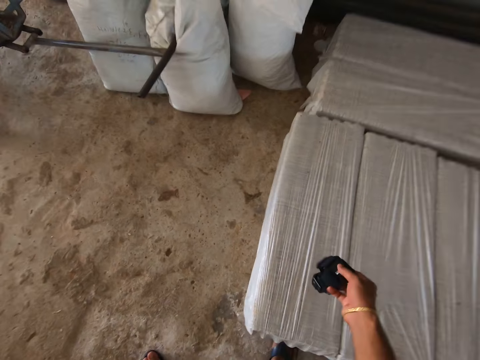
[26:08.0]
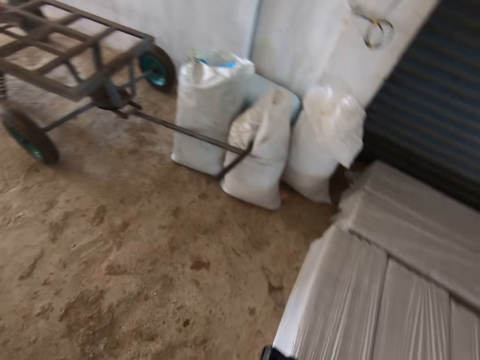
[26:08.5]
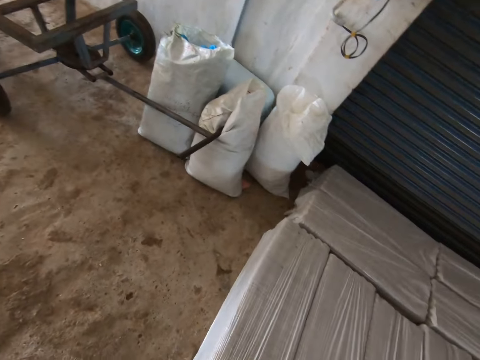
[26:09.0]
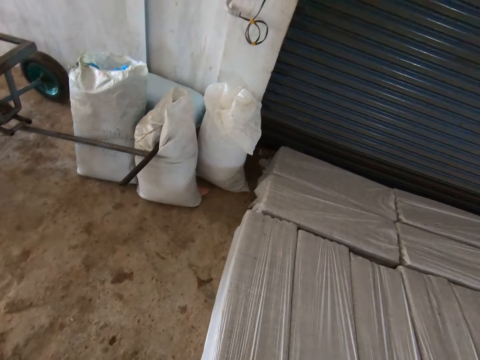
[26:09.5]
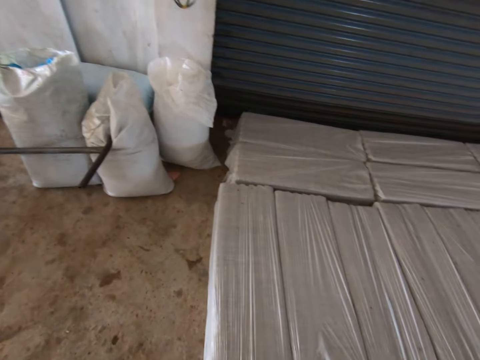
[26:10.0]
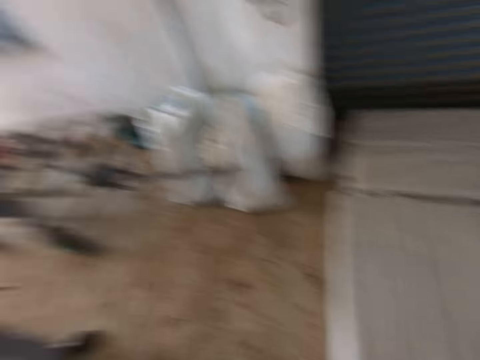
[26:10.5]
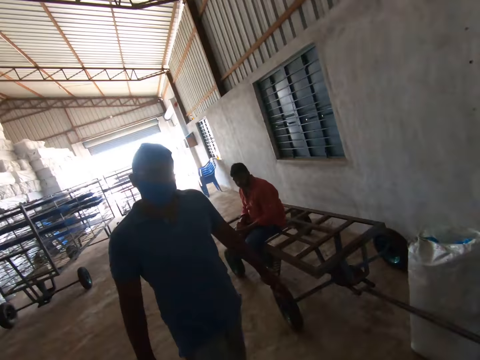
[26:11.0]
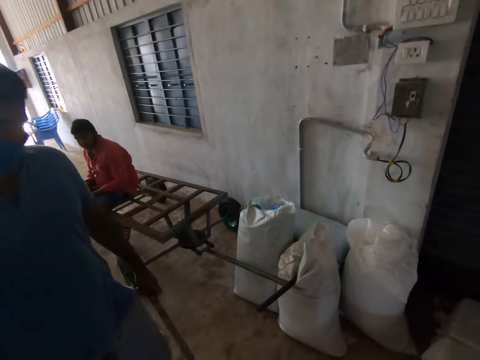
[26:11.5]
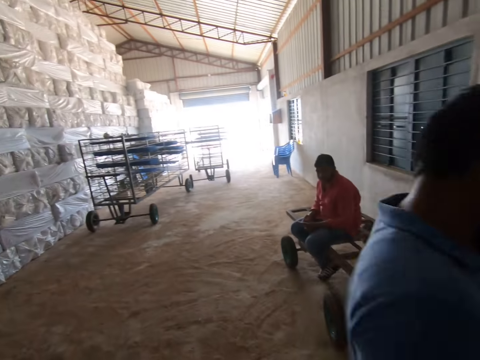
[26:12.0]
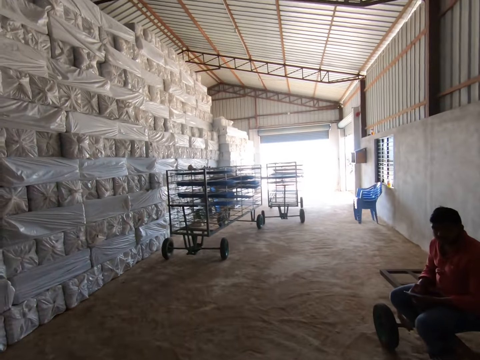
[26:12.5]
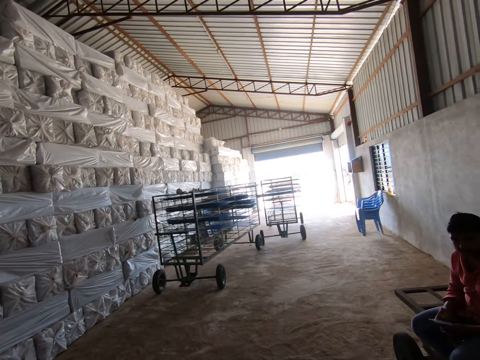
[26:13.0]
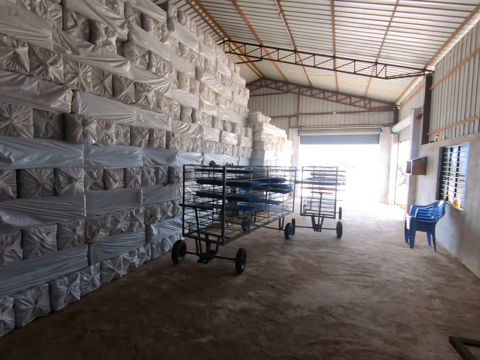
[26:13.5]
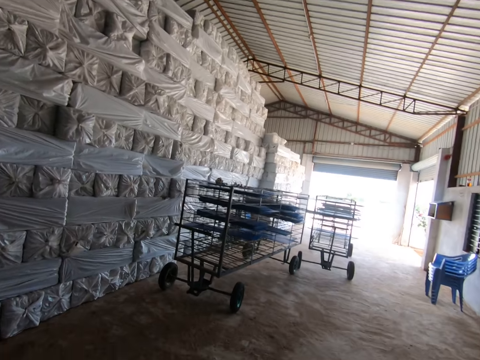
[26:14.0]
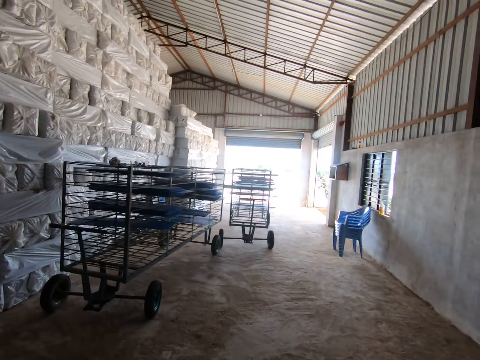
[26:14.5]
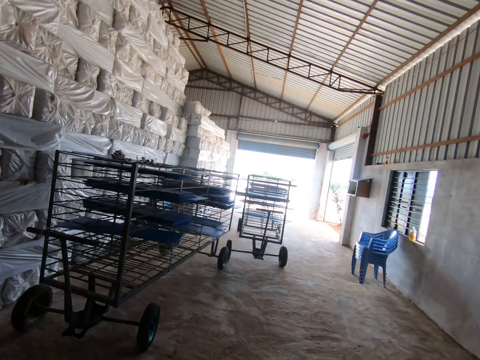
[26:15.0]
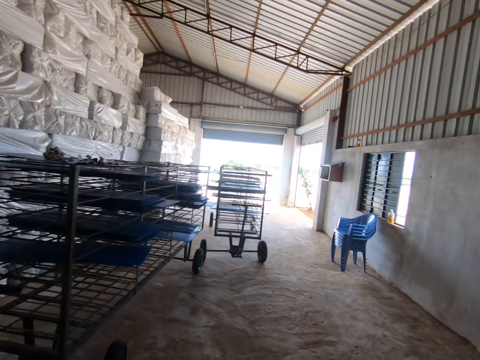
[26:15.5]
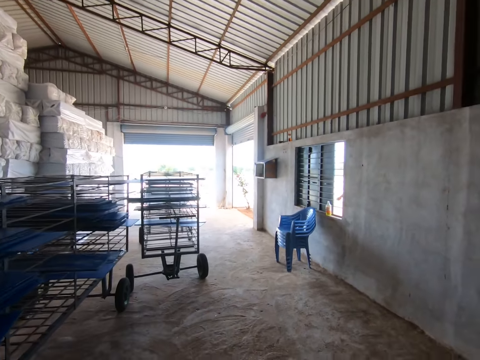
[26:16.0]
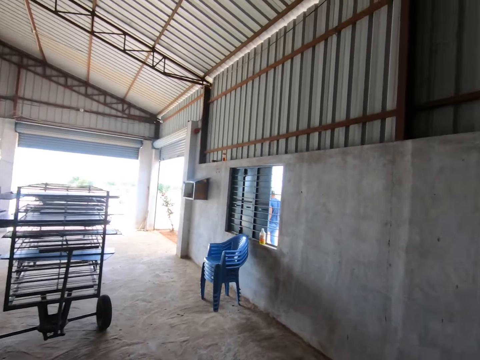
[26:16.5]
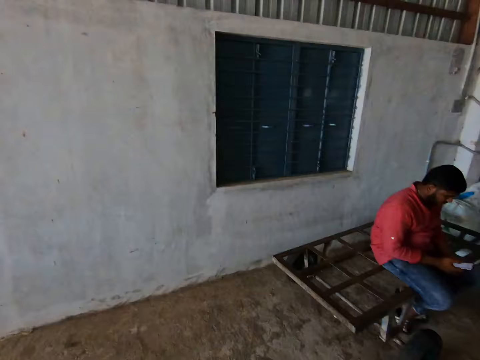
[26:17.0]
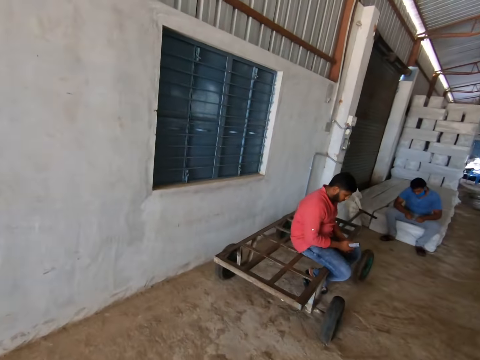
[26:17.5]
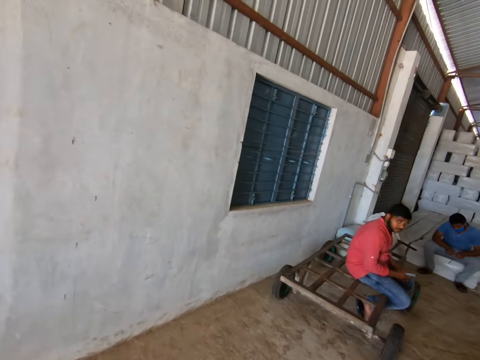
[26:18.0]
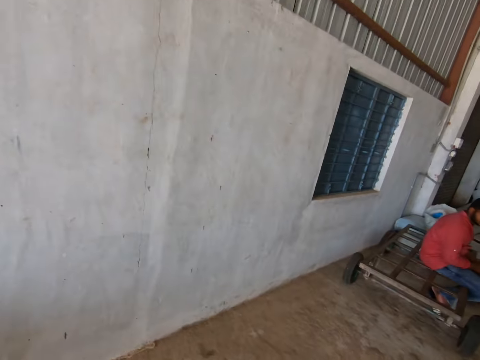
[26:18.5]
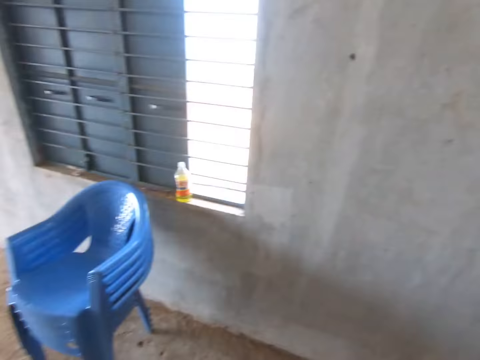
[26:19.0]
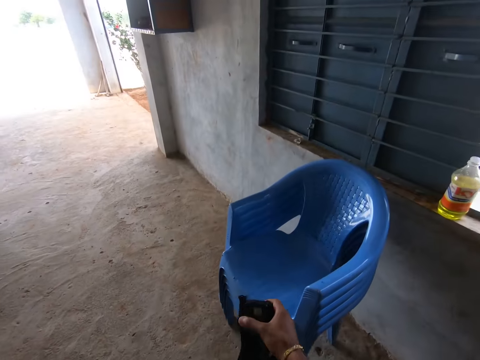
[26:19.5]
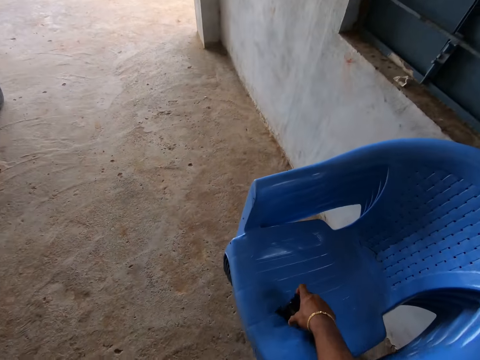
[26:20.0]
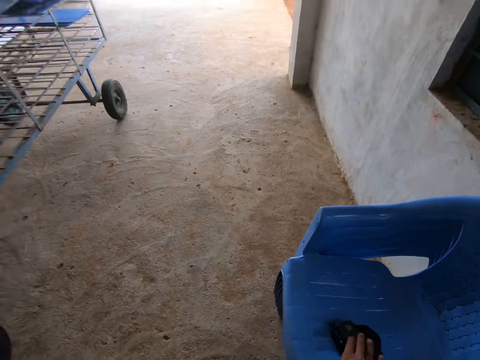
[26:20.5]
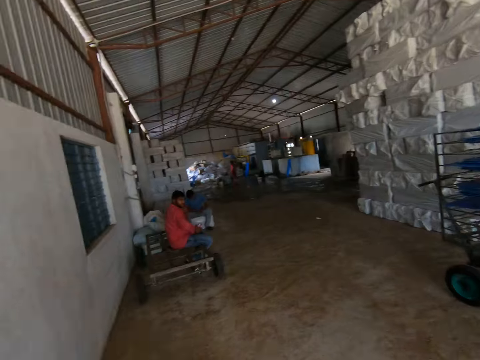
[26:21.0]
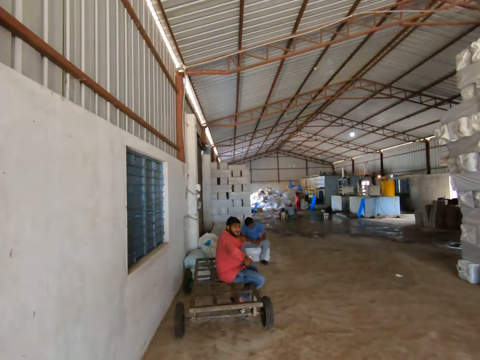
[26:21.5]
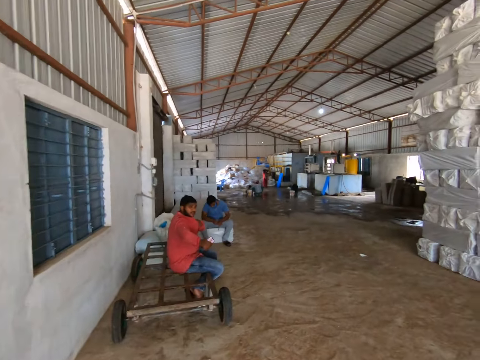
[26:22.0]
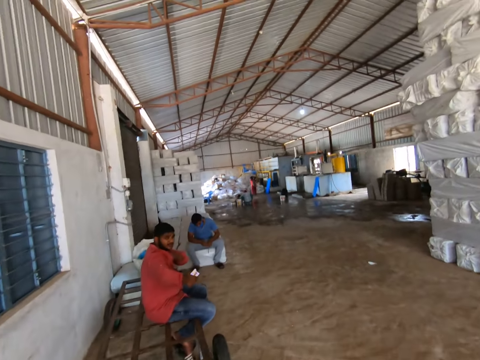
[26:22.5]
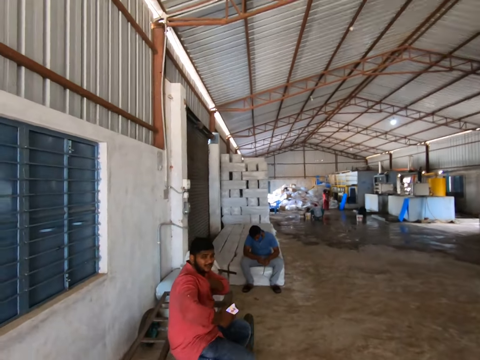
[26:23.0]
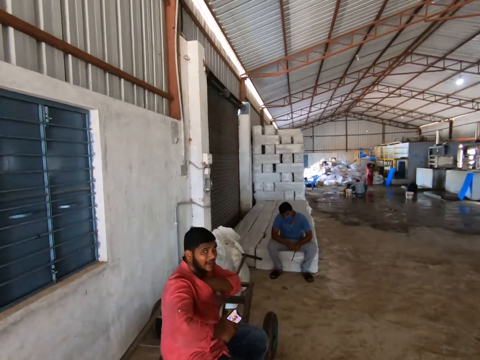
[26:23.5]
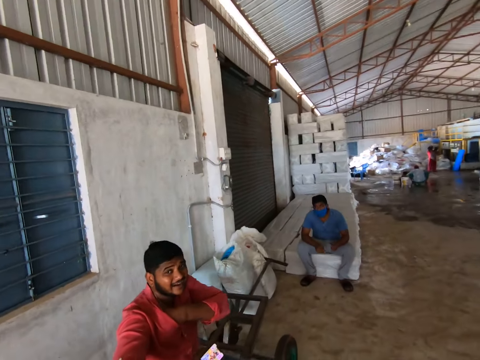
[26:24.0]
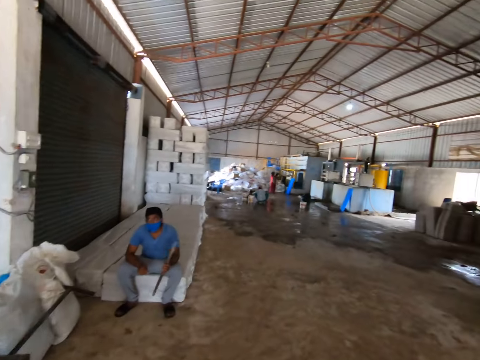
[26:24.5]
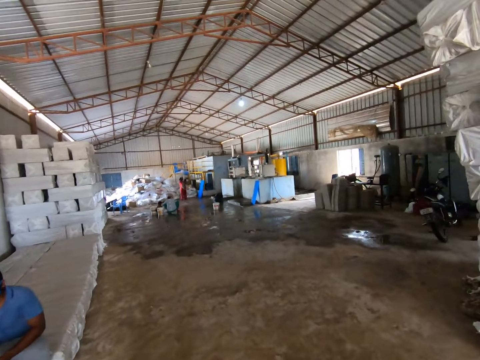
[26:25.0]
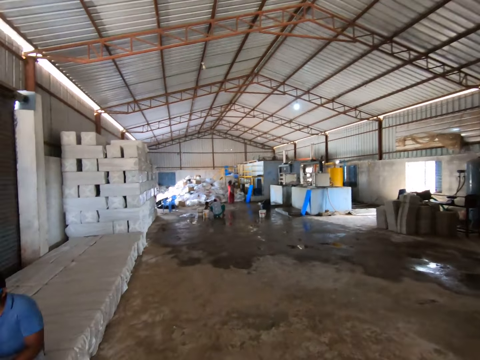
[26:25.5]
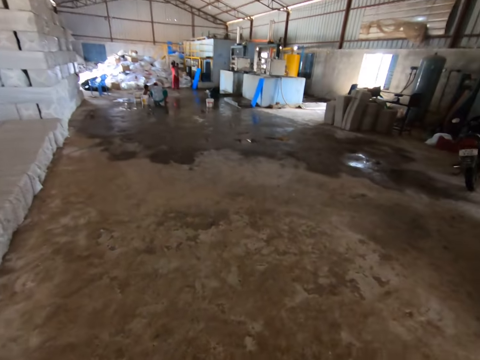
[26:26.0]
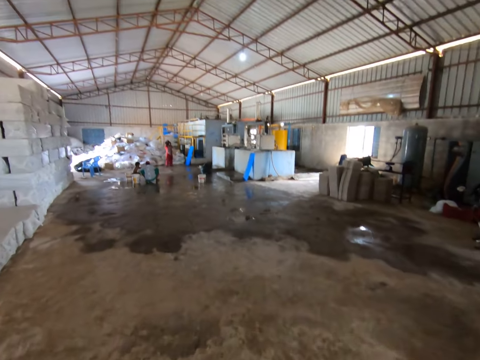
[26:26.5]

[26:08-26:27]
The camera wearer puts down the camera. They take the camera, look around, and turn around. A man walks past the camera wearer. The camera wearer walks in the room. They turn around. They put the camera on the chair. They walk around. They turn around. They walk in the room.

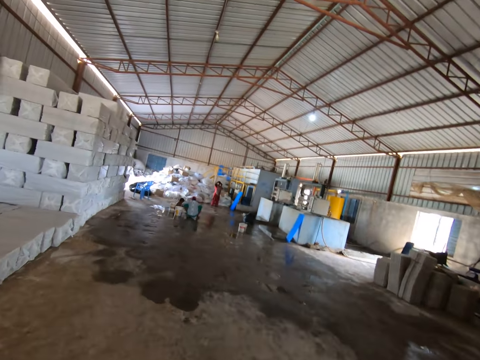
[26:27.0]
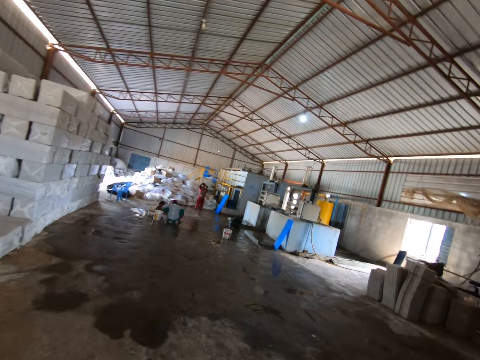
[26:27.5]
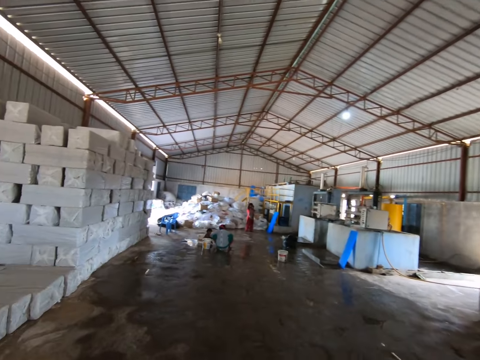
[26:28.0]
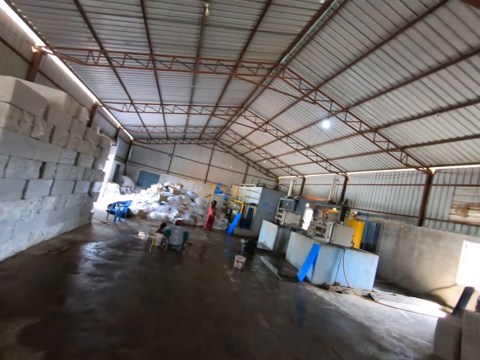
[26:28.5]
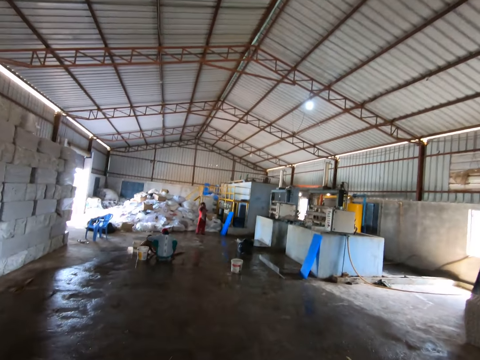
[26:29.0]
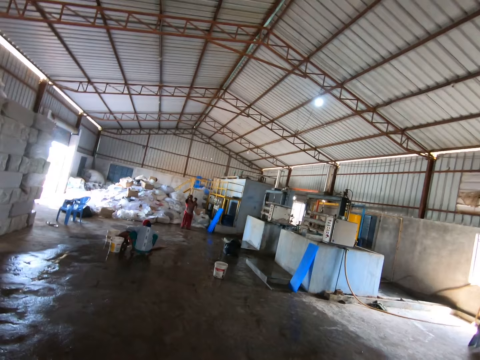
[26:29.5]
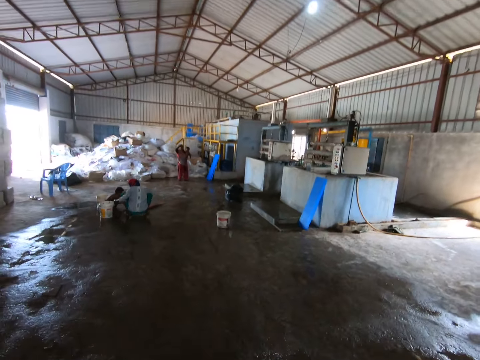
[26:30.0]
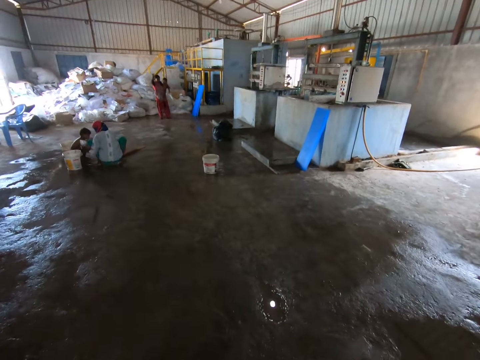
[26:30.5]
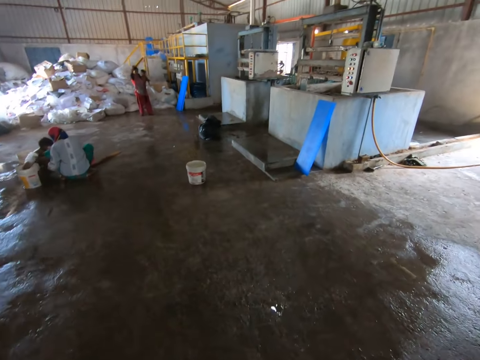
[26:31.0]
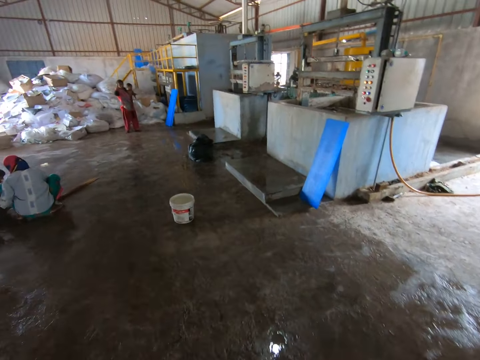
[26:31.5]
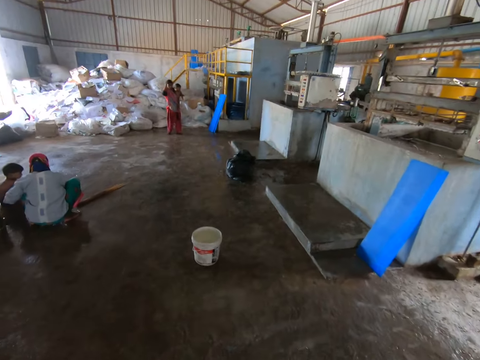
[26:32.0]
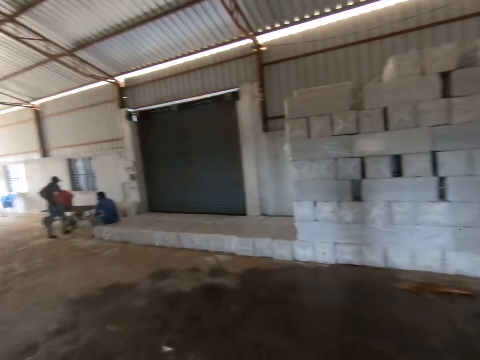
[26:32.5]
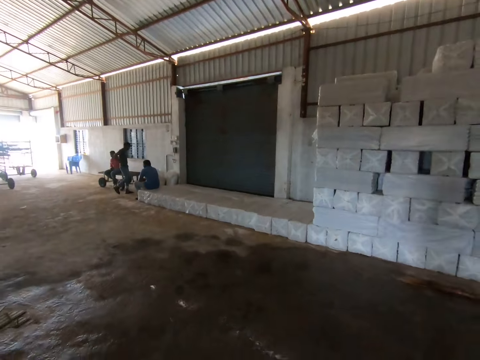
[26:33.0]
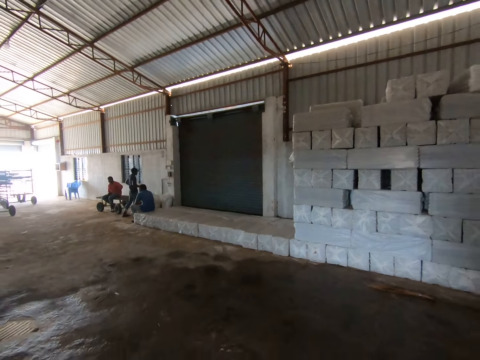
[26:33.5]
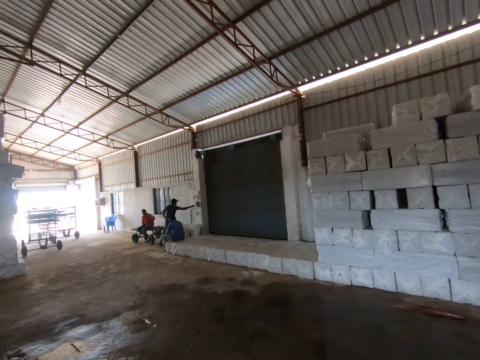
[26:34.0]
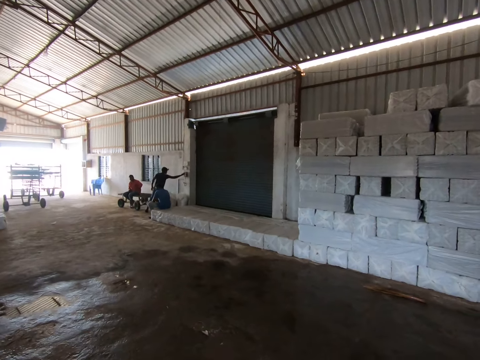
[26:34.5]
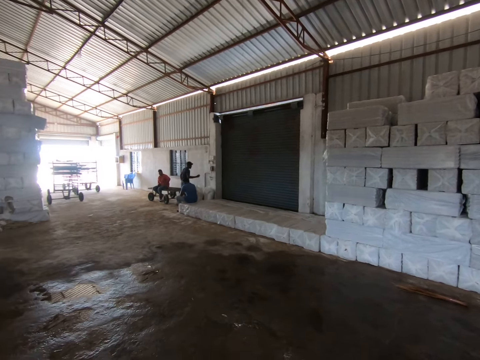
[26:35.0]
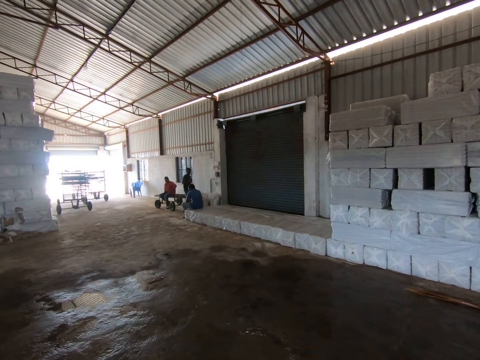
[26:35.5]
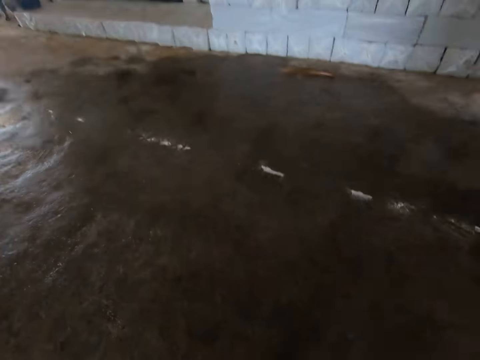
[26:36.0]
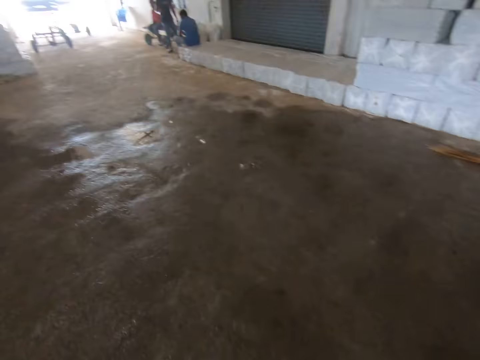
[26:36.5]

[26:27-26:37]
The camera wearer turns around. A man walks across.
